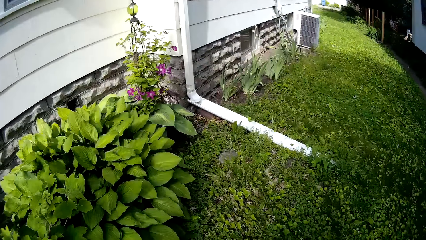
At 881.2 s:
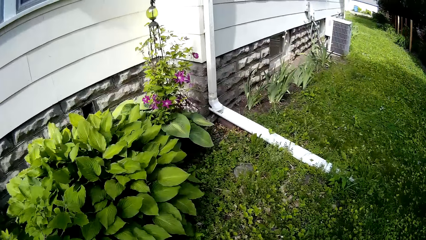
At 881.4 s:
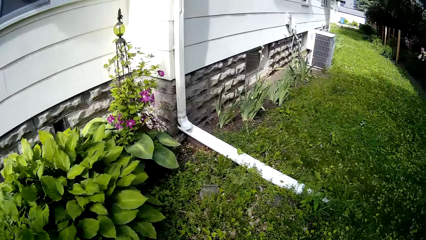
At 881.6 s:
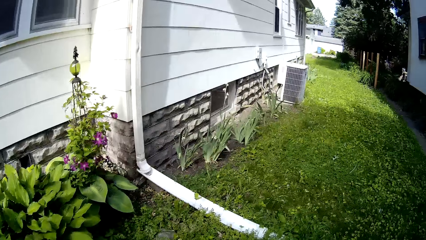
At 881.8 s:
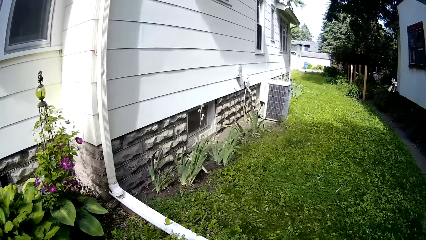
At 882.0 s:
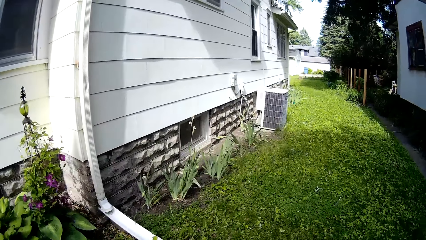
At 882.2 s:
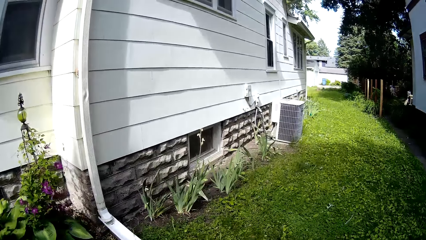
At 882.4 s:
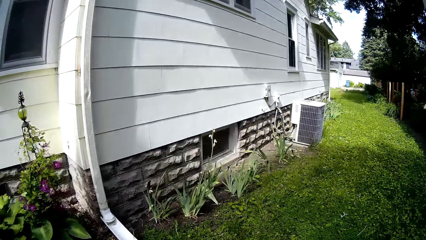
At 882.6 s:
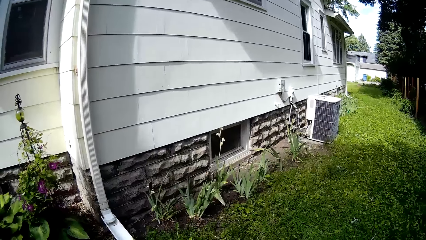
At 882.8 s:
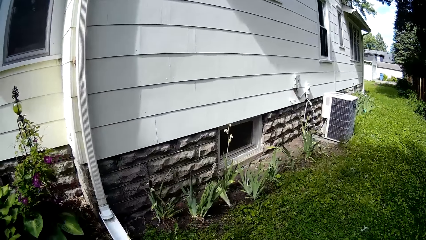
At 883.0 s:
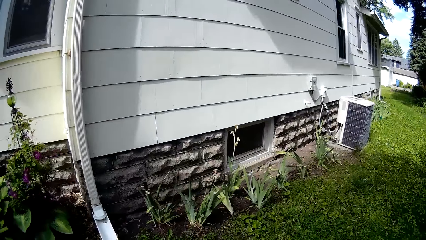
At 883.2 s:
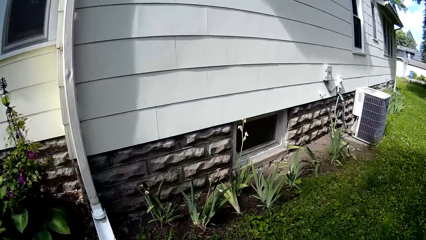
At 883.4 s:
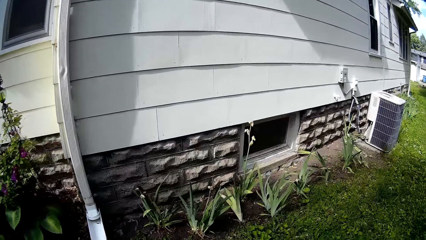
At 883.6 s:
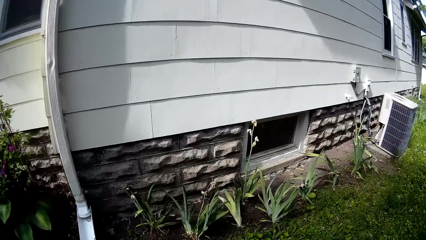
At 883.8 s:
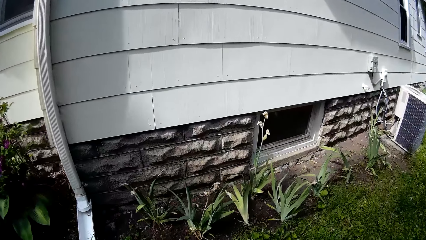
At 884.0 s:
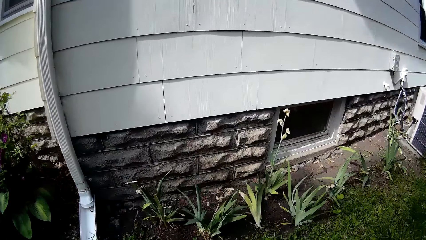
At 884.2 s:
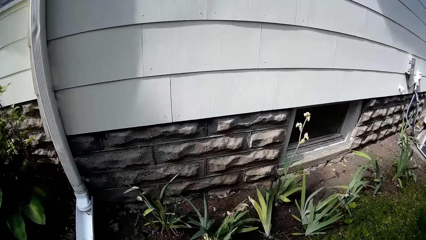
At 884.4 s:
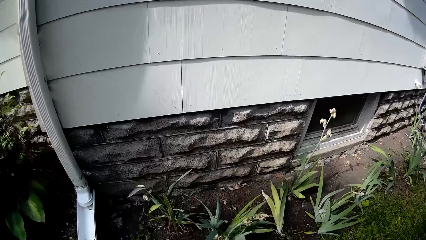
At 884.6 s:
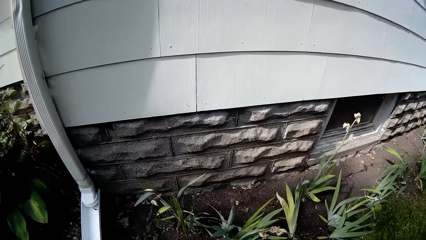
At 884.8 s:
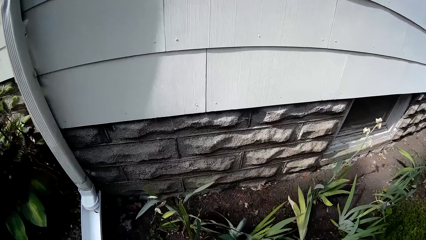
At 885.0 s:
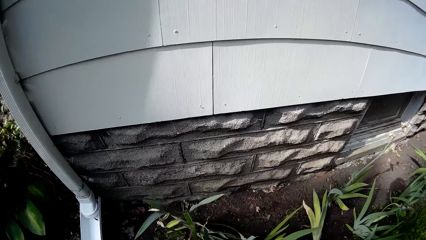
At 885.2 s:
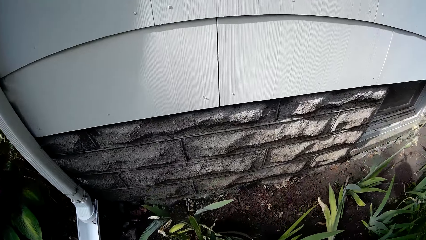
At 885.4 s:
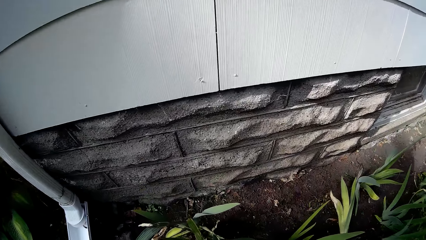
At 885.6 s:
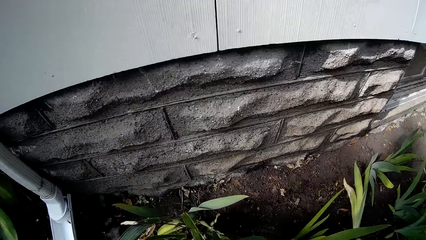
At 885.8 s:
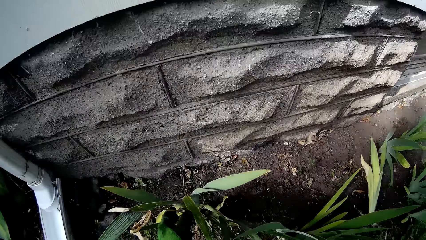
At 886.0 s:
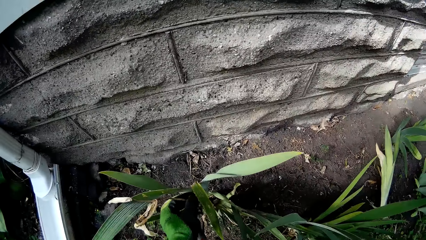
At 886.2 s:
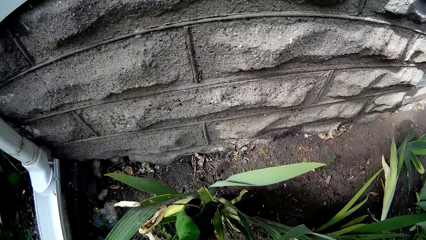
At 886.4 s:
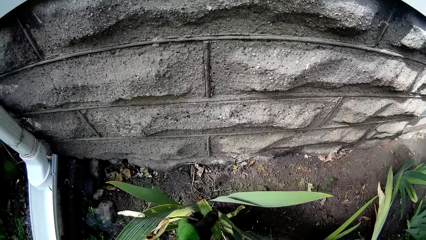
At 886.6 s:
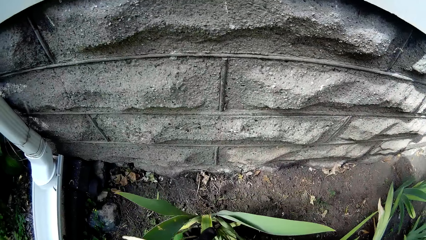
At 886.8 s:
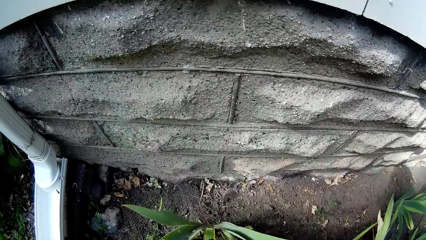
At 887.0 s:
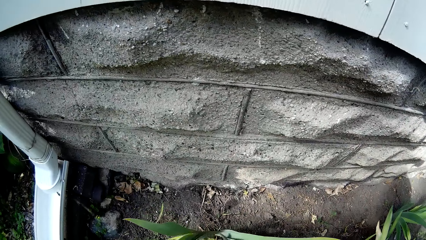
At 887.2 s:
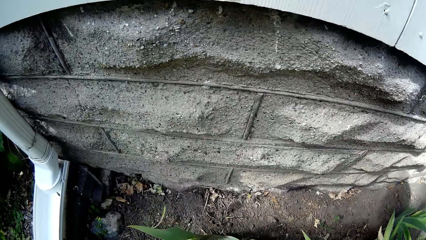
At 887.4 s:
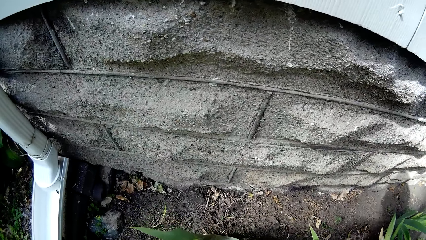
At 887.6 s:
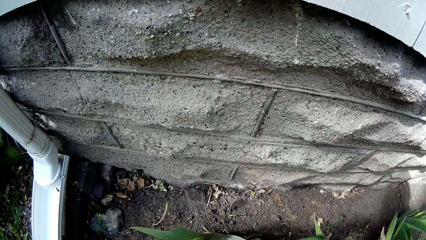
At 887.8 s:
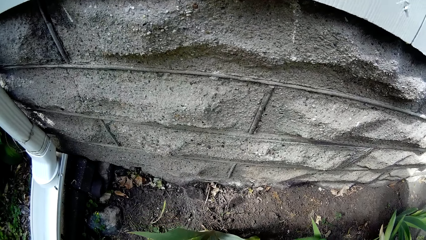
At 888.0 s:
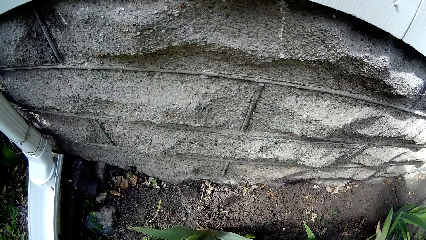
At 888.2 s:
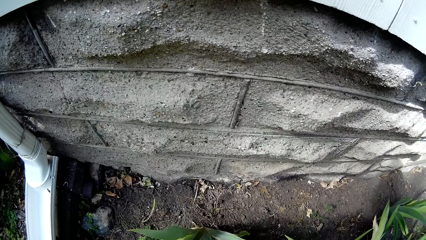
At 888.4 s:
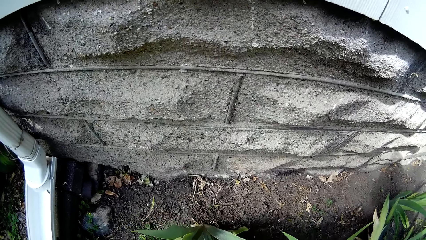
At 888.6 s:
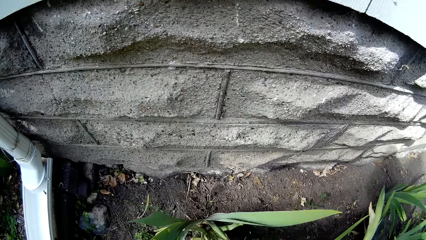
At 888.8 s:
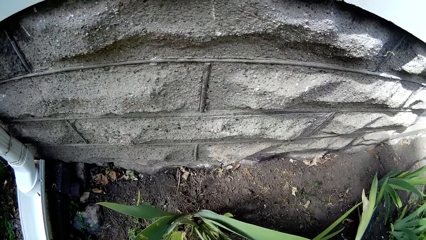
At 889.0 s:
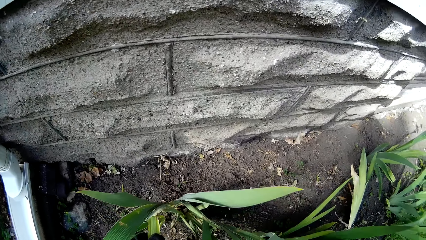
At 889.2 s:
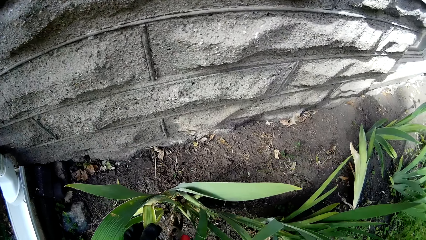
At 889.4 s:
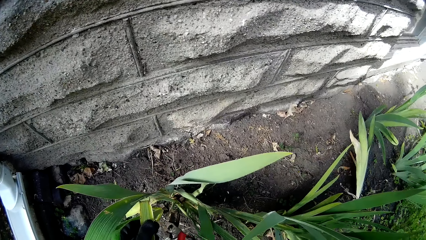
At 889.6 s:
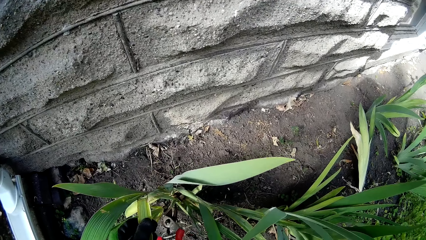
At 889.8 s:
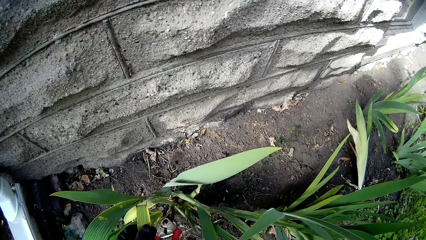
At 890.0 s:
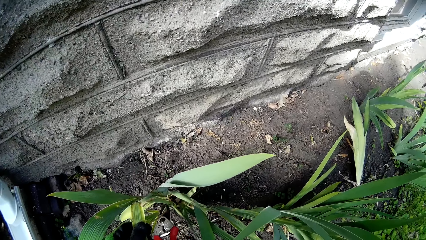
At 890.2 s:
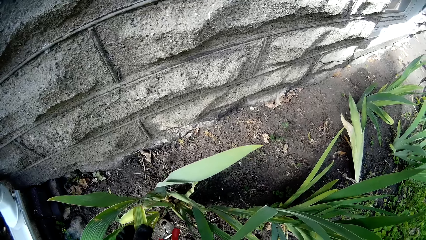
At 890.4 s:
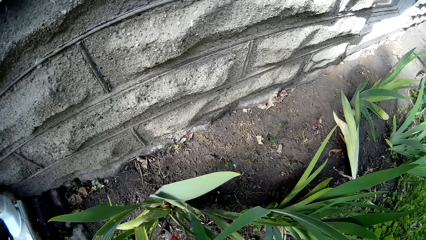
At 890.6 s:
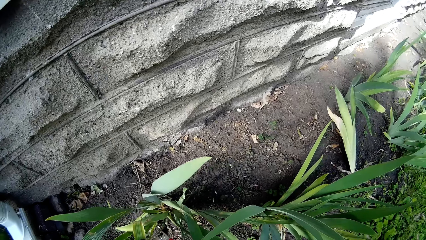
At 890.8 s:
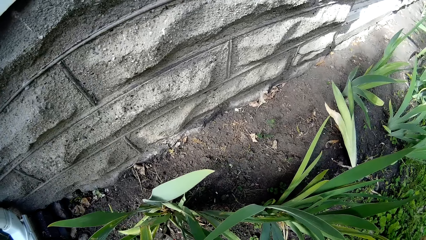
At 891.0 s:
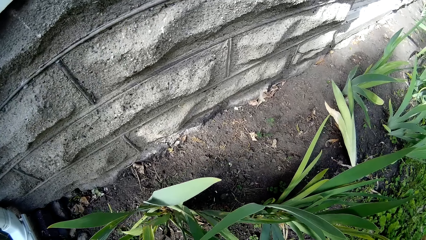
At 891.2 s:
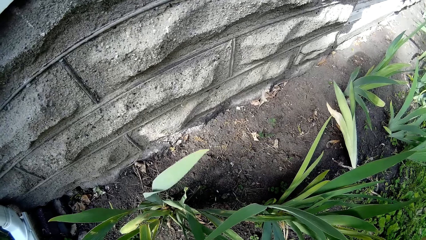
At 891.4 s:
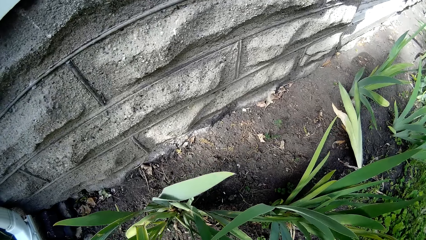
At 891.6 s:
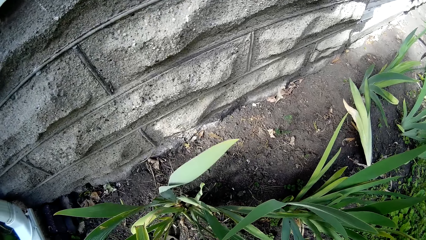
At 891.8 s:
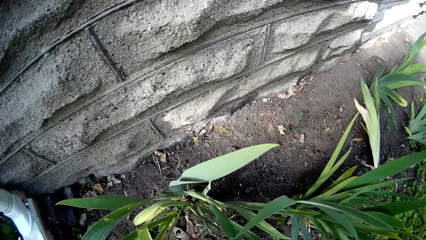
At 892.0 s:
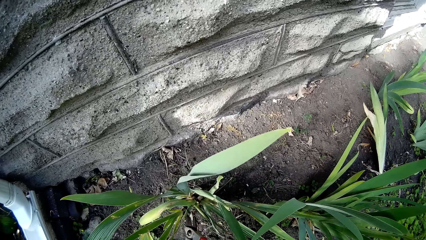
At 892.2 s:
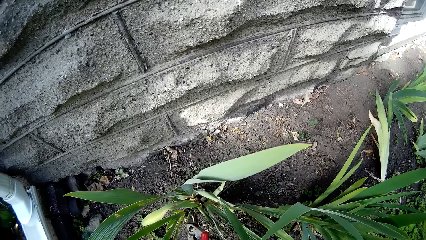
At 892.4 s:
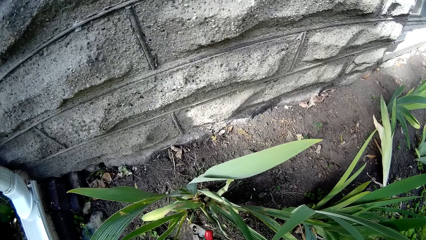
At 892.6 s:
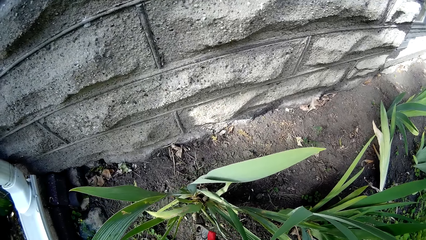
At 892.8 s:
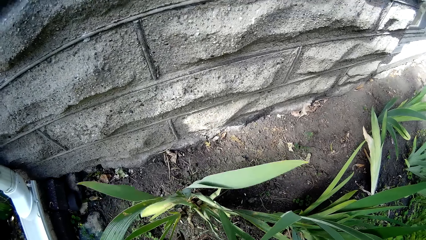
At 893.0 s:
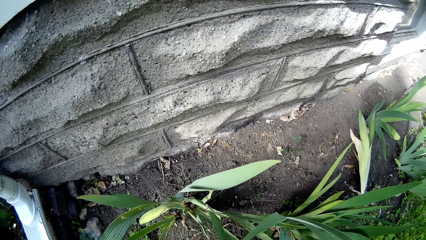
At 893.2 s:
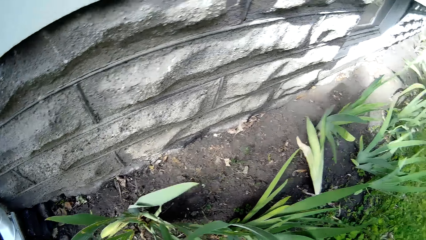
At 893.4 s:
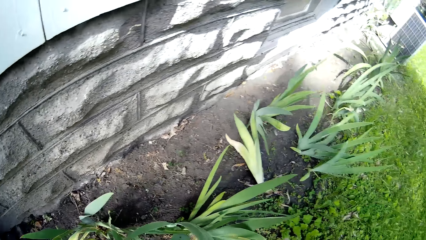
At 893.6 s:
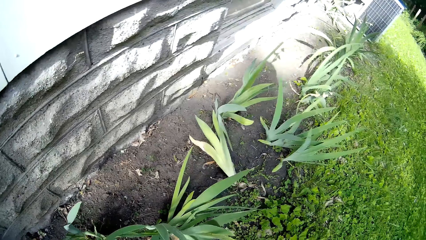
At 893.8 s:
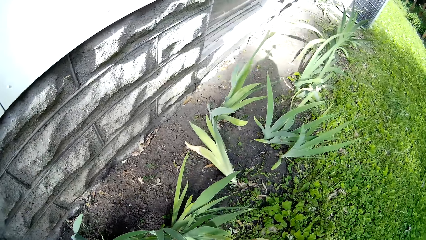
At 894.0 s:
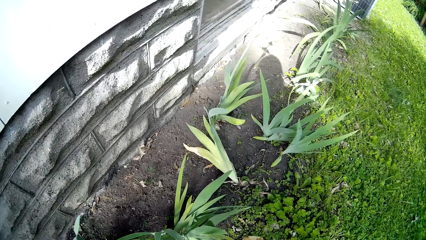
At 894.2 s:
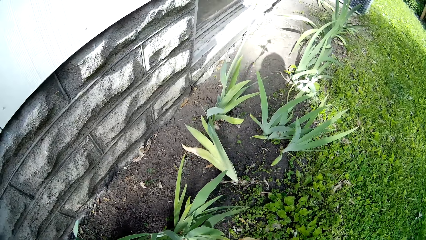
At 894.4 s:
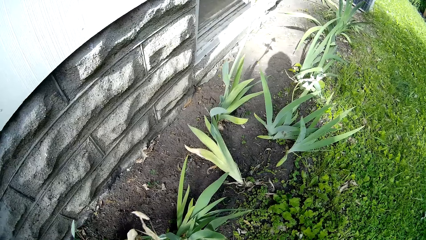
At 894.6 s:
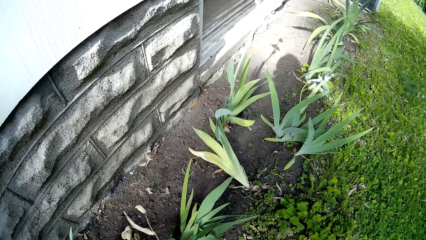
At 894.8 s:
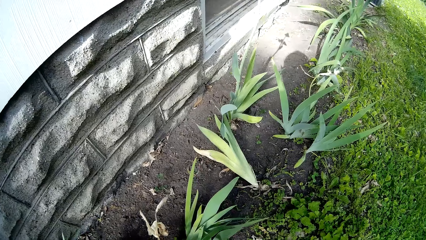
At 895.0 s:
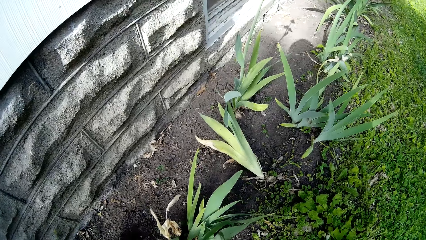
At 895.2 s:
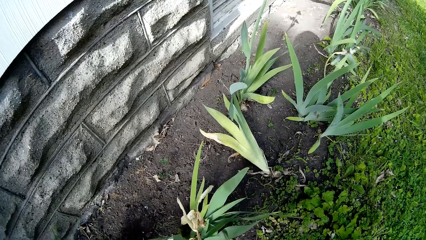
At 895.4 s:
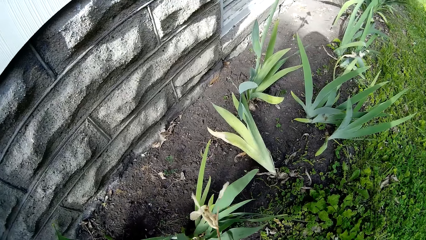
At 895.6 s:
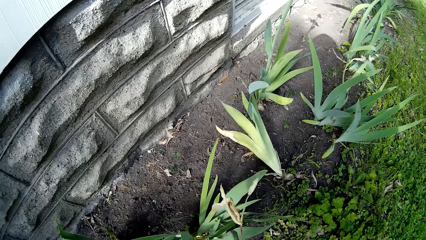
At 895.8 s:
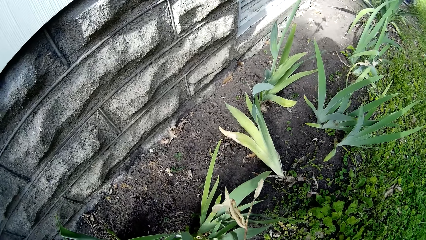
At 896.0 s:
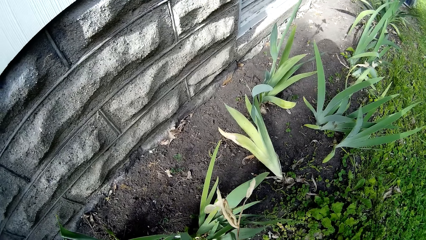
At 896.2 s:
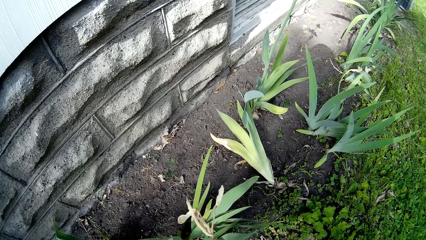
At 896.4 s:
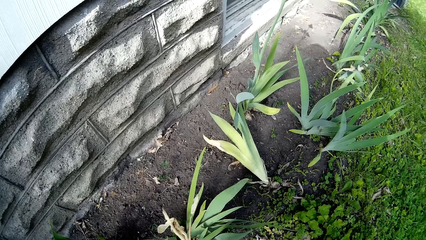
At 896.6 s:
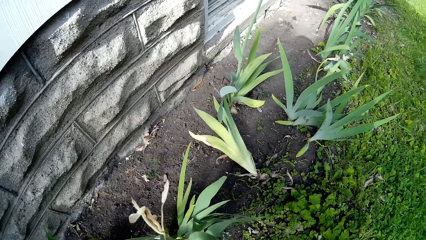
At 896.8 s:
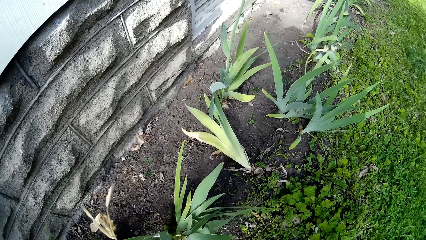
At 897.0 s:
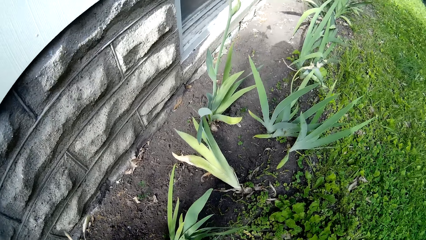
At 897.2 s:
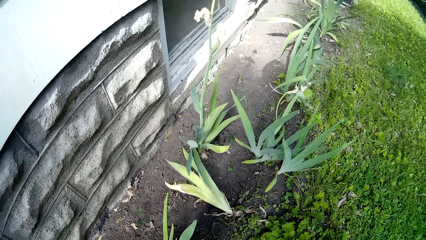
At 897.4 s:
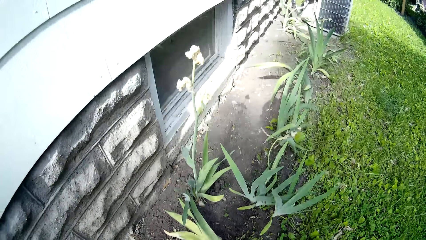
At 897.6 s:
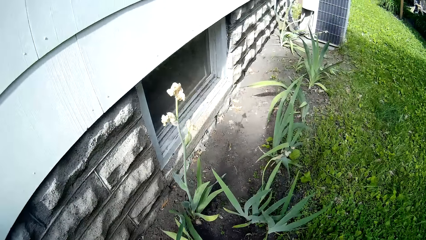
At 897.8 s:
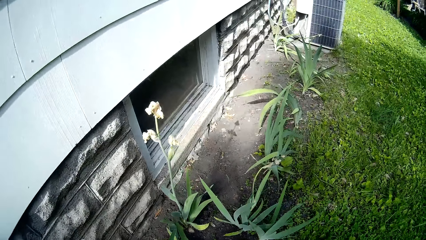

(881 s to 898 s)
The camera wearer cuts a leaf from a flower with the grass shear in his right hand. He cuts a leaf from the flower with the grass shear in his right hand.
